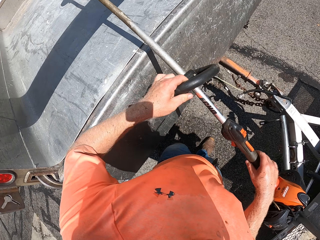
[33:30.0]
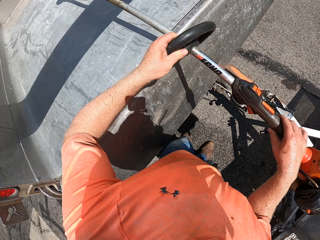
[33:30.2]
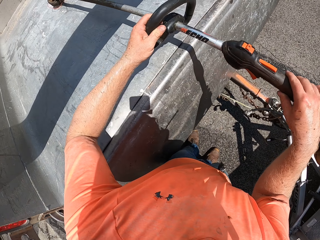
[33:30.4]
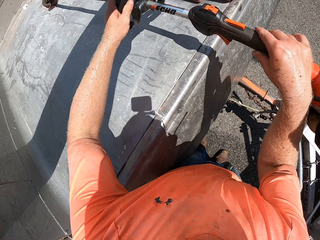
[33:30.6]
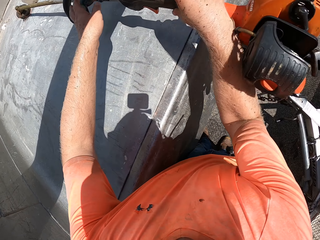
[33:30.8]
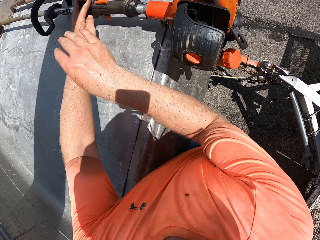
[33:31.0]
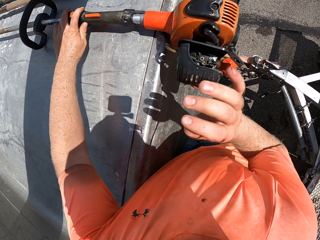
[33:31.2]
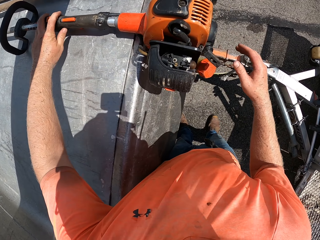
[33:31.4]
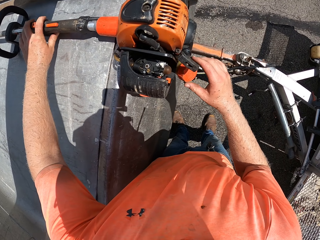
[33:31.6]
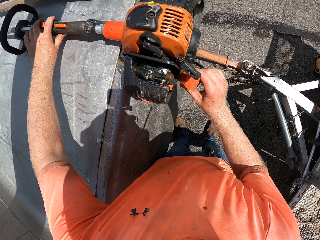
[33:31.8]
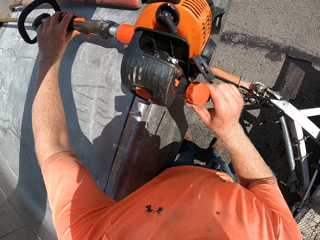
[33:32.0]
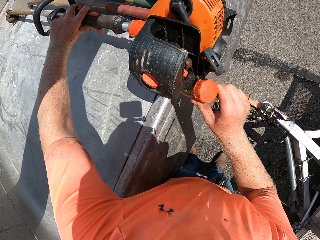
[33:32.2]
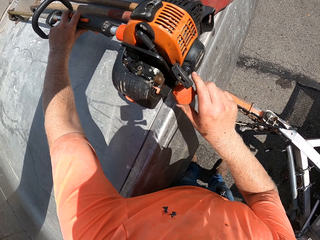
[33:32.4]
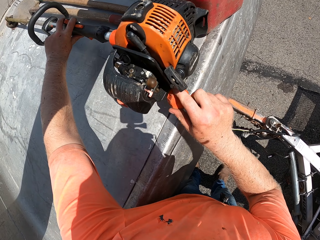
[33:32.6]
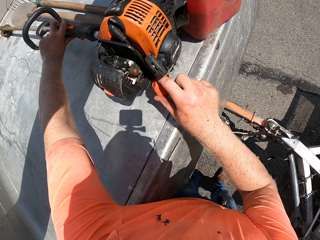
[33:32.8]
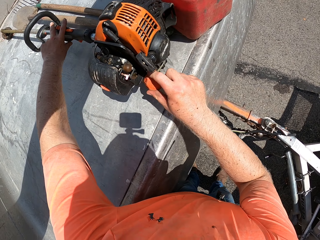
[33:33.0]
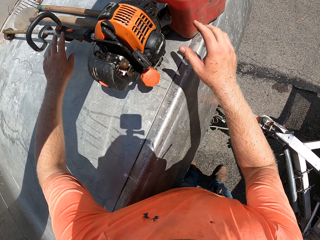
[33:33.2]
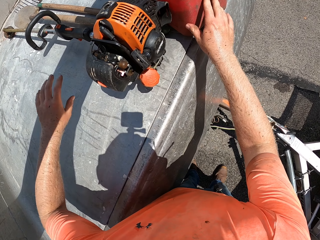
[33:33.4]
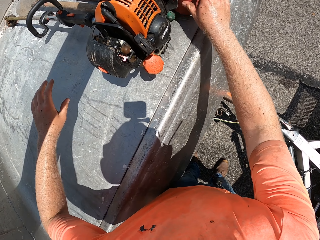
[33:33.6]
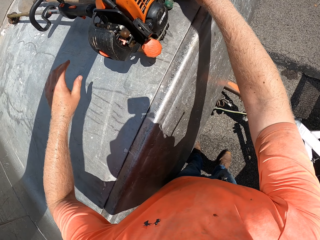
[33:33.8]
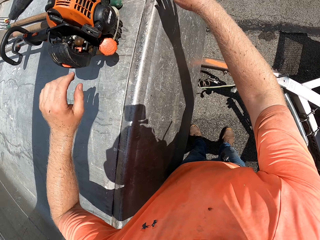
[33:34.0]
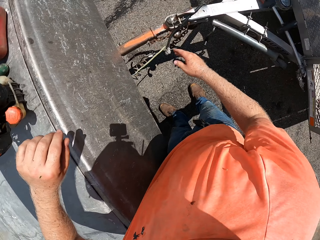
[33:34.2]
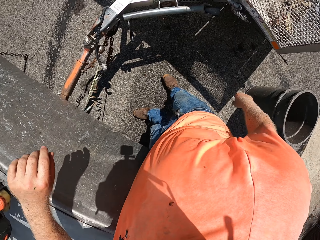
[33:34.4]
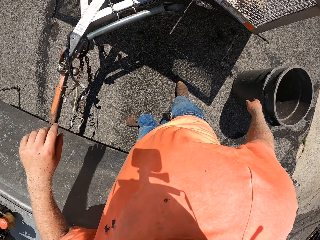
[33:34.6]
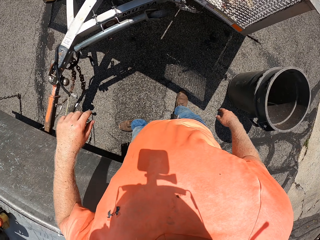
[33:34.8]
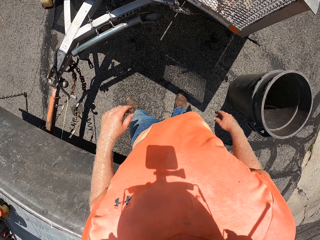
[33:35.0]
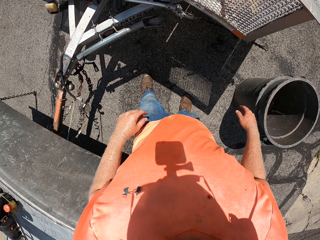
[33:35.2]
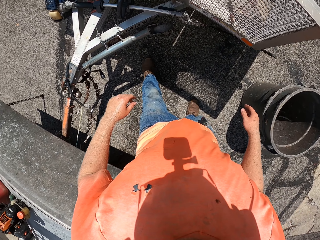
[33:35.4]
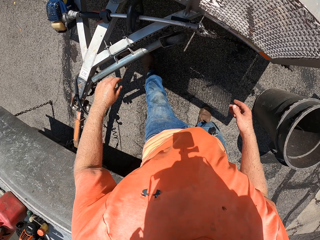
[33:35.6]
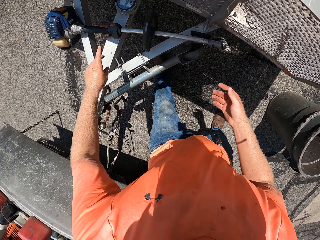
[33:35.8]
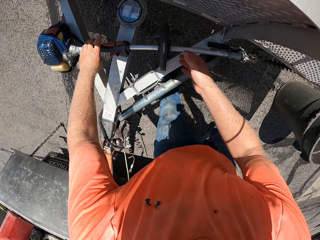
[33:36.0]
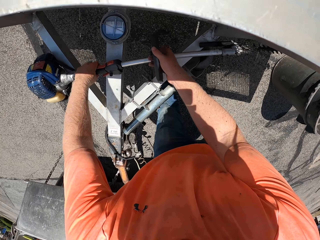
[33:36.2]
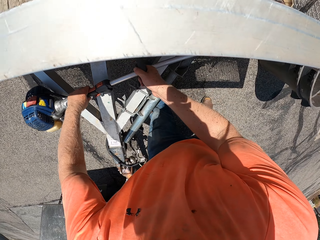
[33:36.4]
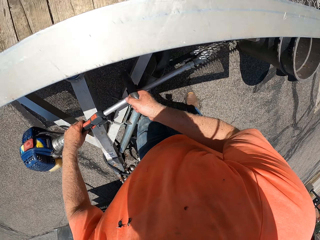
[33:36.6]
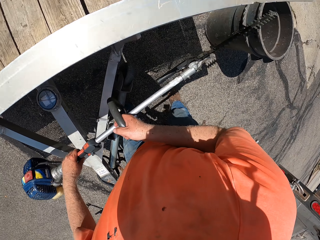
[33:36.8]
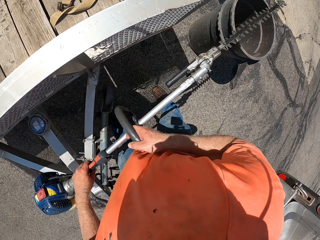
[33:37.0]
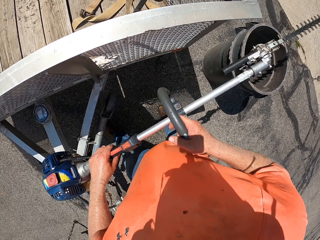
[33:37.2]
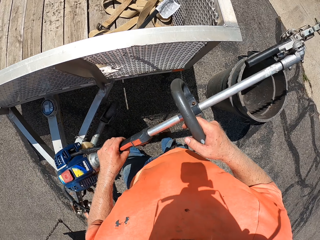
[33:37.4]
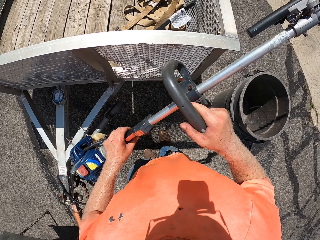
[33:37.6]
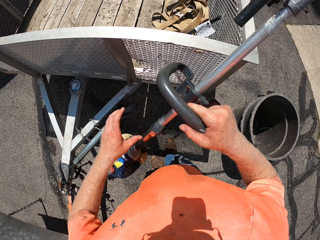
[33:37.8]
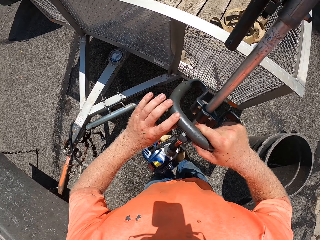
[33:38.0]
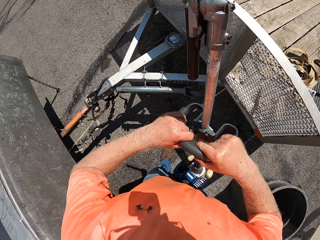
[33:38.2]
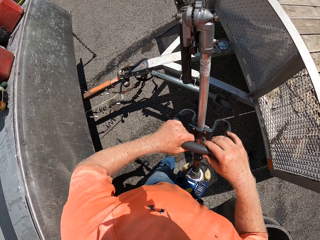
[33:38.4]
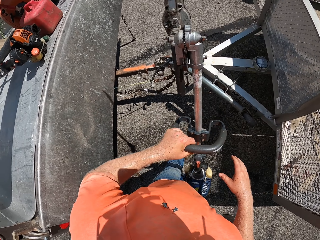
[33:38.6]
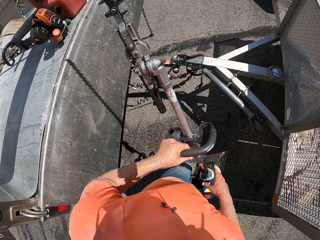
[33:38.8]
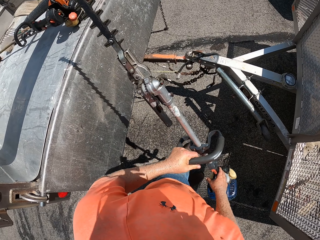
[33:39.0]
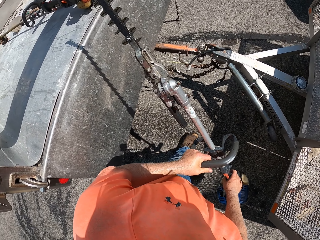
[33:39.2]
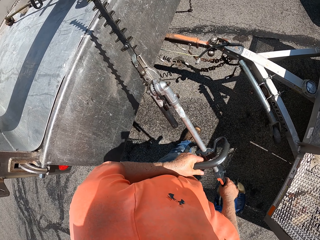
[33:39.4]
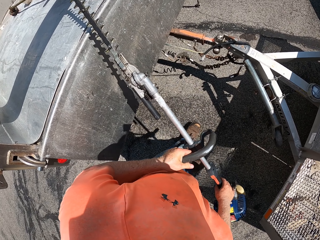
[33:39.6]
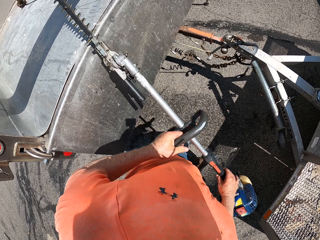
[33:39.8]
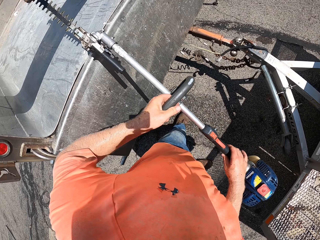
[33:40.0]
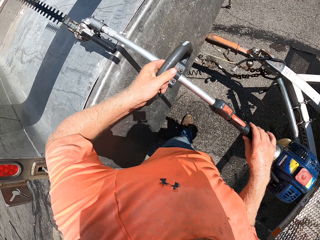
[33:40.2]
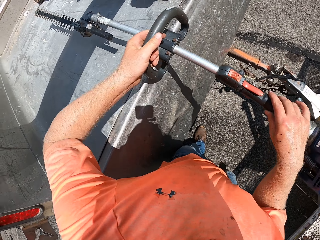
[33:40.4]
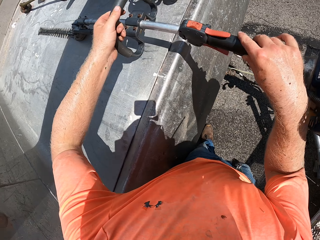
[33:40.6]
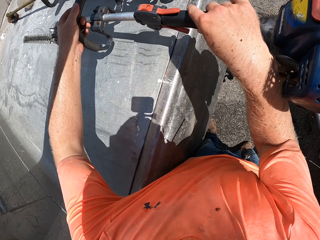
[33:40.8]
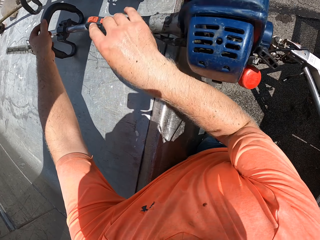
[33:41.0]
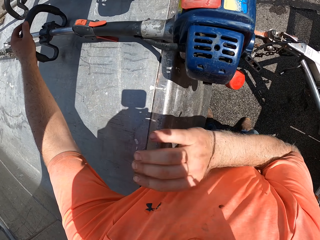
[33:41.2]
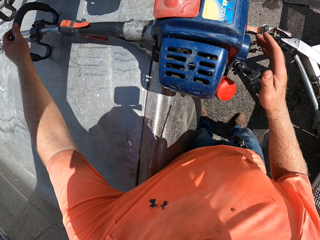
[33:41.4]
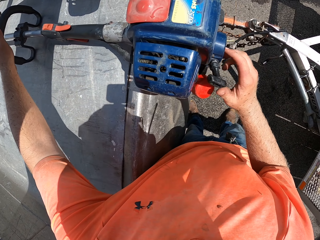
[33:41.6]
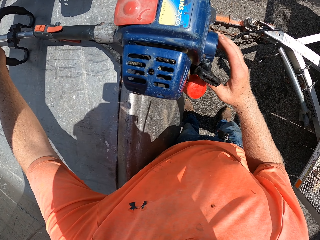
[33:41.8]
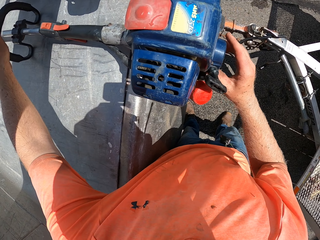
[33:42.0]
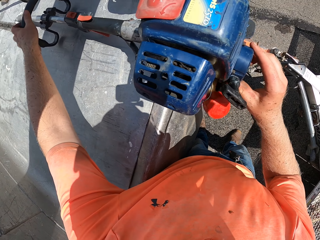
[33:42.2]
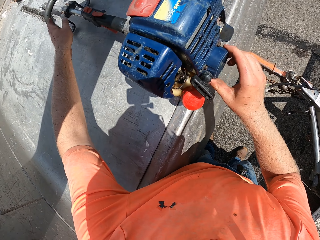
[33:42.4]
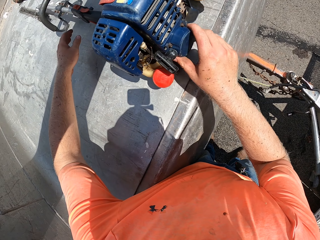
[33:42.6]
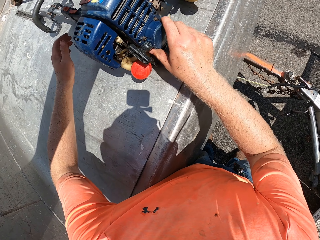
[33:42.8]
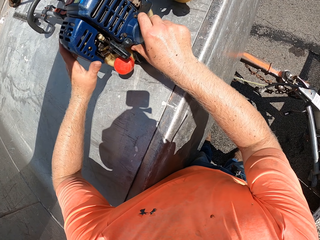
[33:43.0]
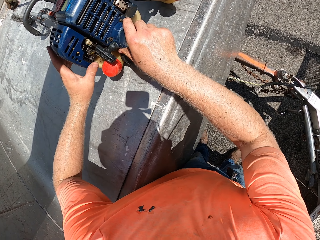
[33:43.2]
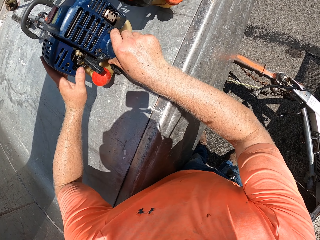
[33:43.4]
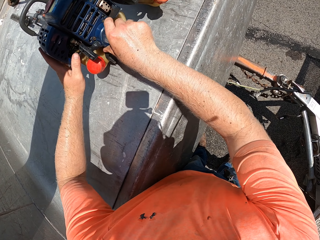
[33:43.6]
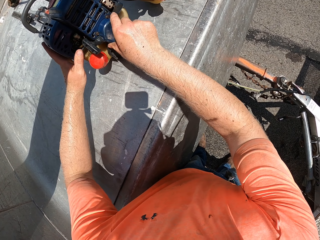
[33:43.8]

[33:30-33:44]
The camera wearer pushes the trimmer in the trunk of the truck with his hands. He pushes the plastic container in the trunk of the truck with his right hand. He moves on the driveway. He picks up an electric hedge trimmer from the trailer hitch with his hands. He turns on the driveway. He puts the electric hedge trimmer in the trunk of the truck with his hands.

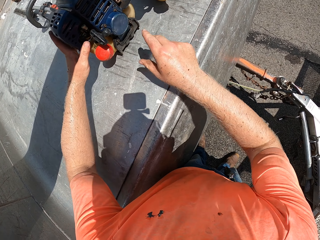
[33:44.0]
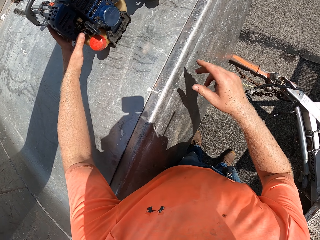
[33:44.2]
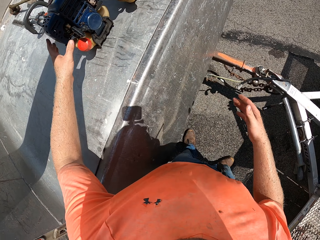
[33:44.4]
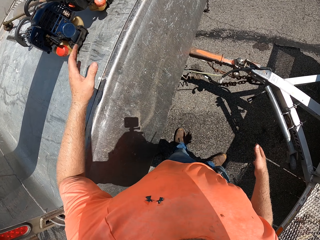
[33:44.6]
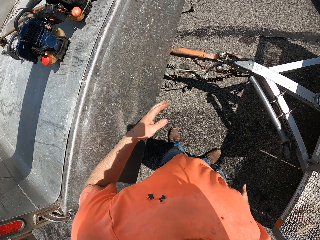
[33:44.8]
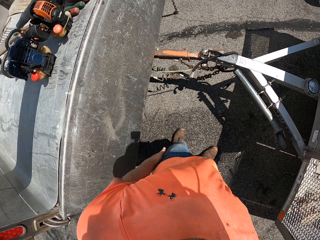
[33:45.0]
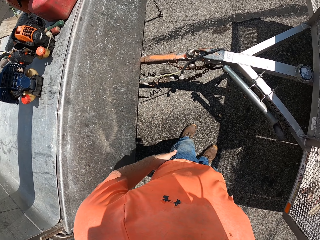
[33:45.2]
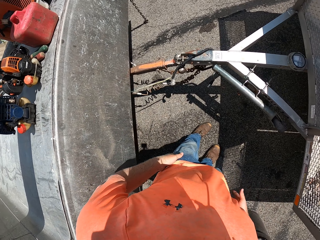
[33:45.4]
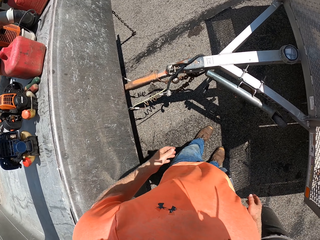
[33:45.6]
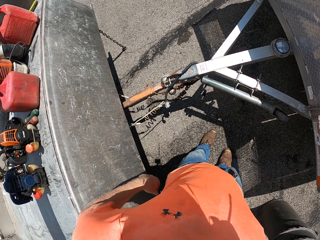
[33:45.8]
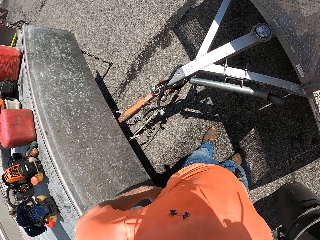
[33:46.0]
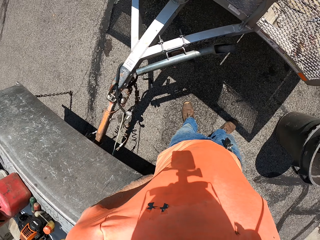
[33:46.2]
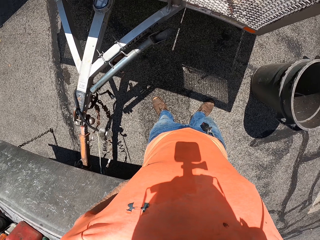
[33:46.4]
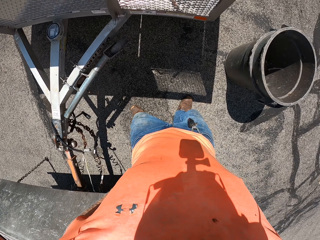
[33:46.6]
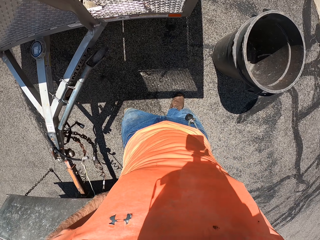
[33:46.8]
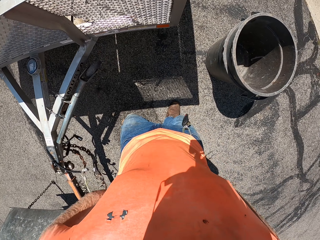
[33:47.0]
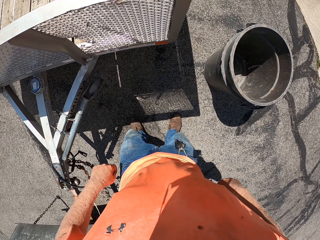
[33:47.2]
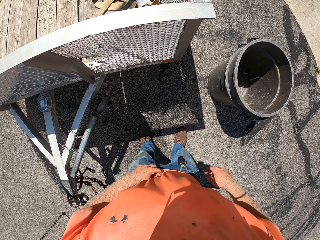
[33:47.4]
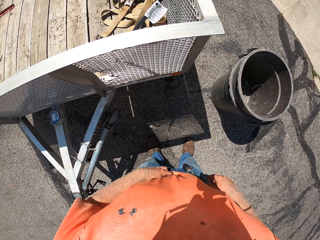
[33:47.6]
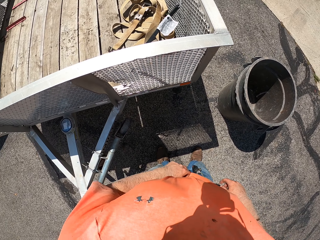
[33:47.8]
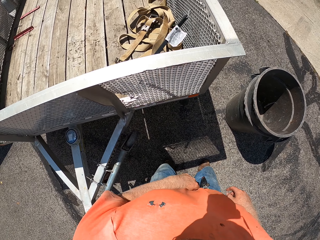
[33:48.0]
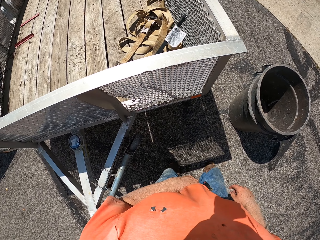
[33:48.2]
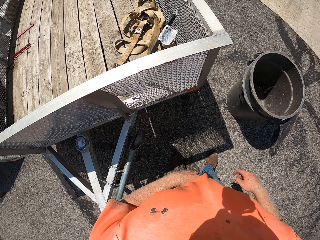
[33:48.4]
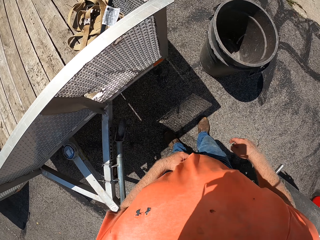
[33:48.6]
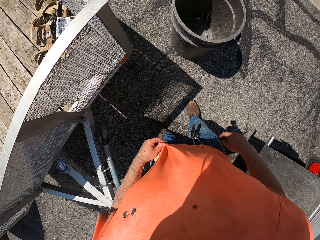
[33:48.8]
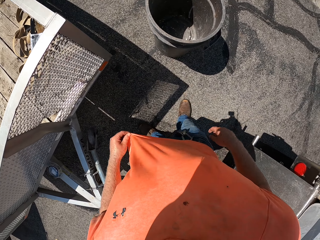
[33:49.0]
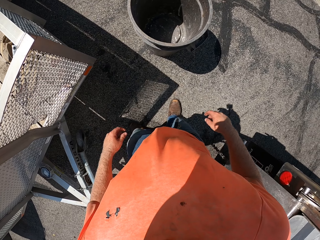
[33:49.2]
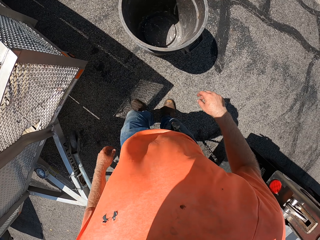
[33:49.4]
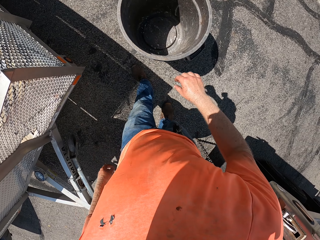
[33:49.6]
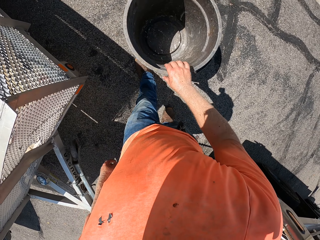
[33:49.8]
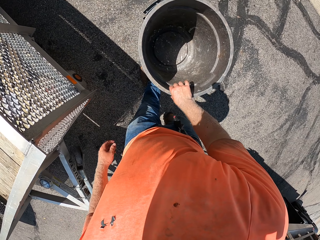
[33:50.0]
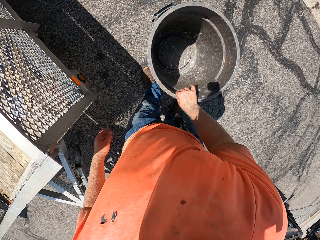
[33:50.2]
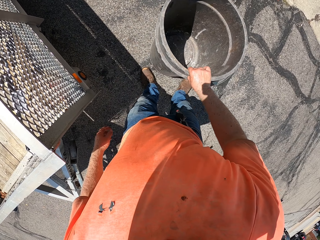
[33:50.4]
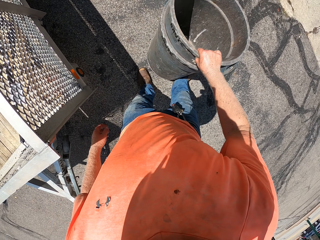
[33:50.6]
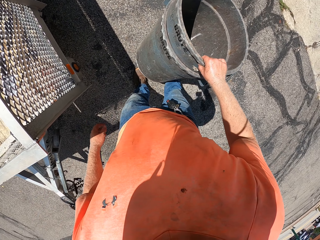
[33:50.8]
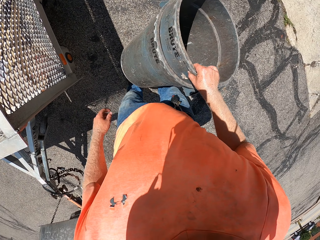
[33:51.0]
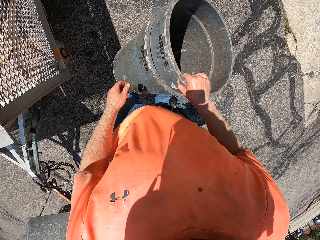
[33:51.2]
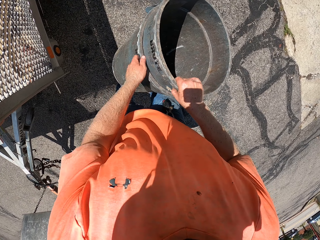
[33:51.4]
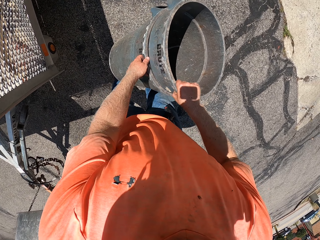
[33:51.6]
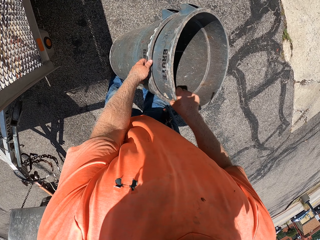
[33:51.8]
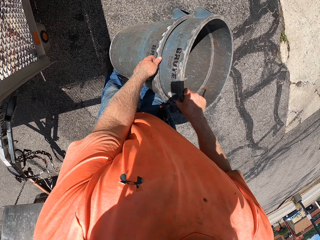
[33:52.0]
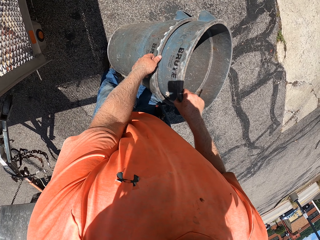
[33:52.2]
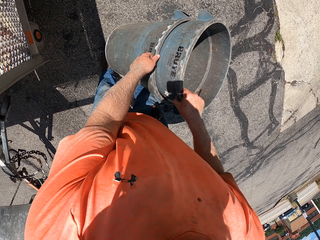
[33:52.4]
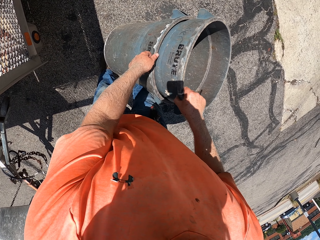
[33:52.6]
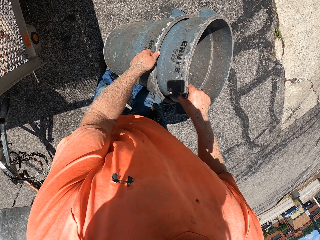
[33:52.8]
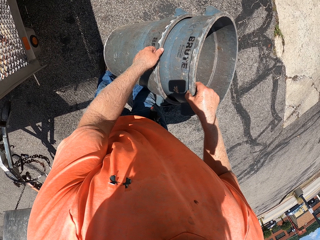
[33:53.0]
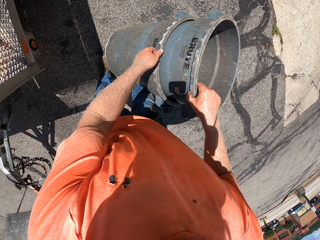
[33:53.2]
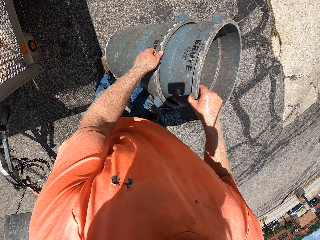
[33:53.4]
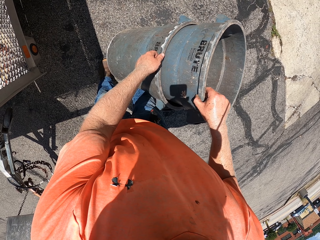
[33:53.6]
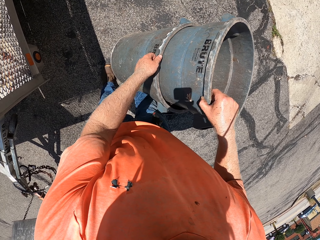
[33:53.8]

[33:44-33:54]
The camera wearer wipes the hands on the pants. He adjusts his trousers with his hands. He moves on the driveway. He lifts the containers or litter bins from the ground with both hands. He separates the containers with his hands. He holds the litter bin on the tarmac and pulls the litter bin from the other.
